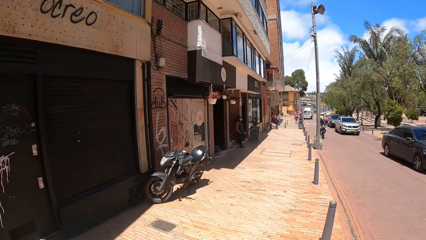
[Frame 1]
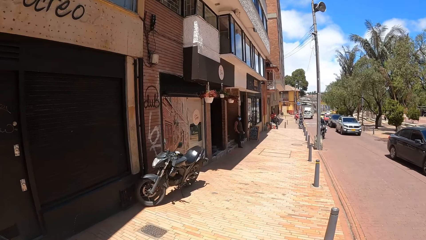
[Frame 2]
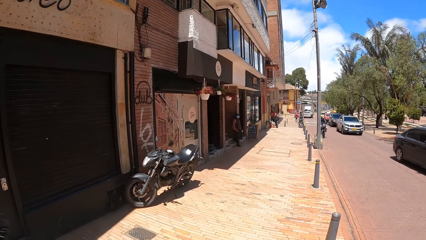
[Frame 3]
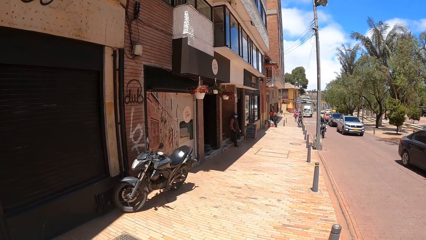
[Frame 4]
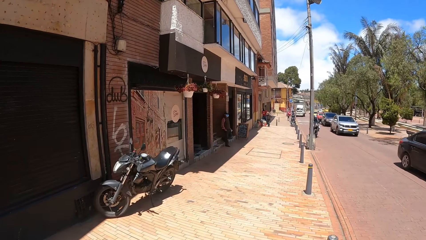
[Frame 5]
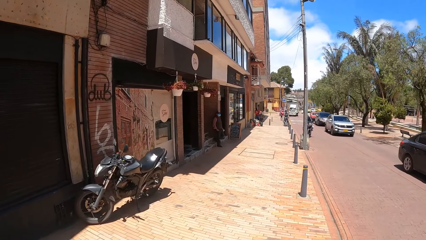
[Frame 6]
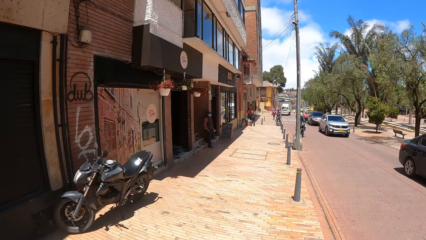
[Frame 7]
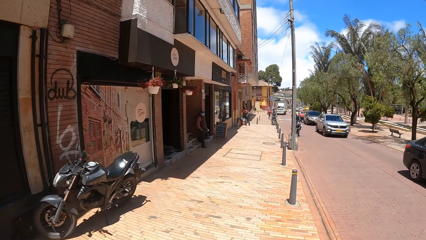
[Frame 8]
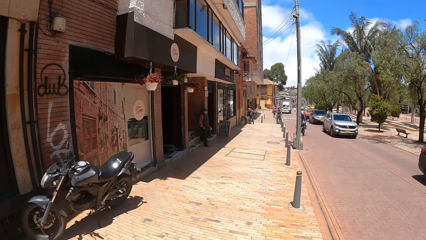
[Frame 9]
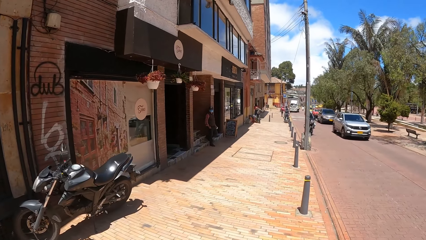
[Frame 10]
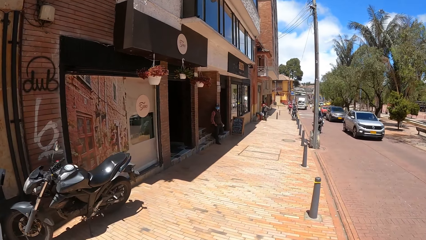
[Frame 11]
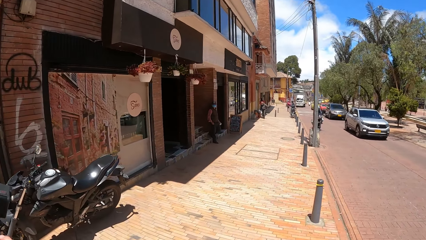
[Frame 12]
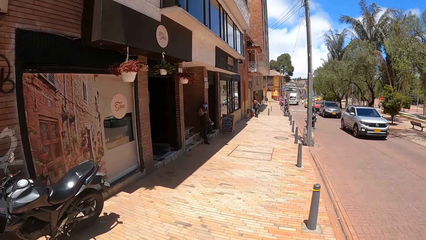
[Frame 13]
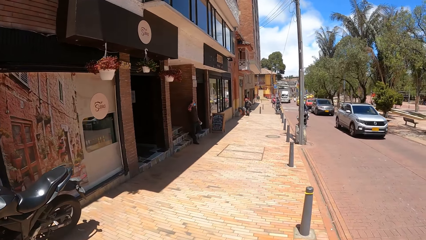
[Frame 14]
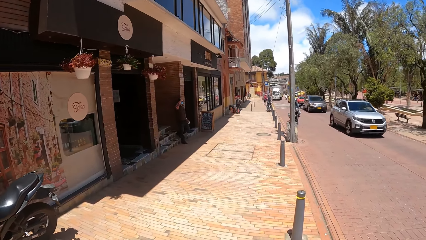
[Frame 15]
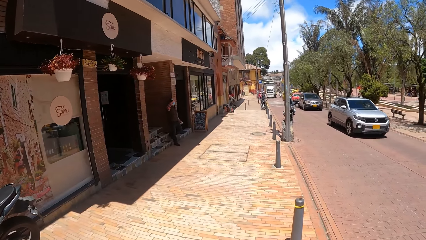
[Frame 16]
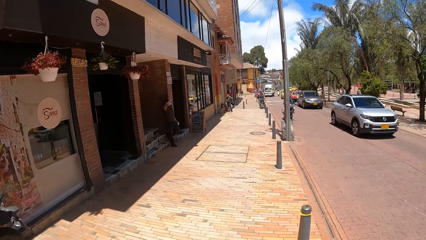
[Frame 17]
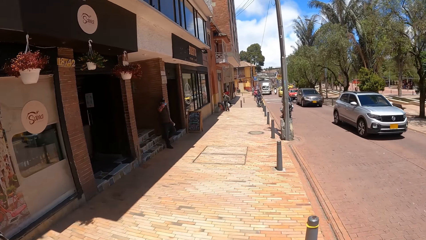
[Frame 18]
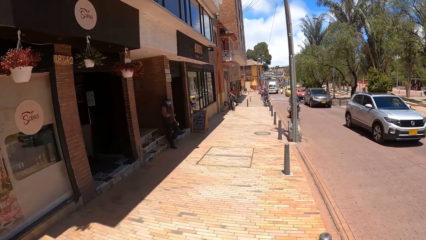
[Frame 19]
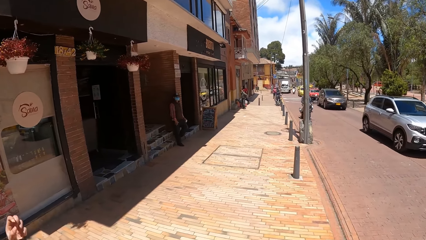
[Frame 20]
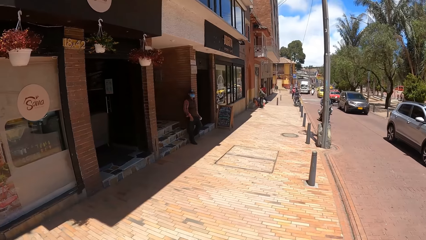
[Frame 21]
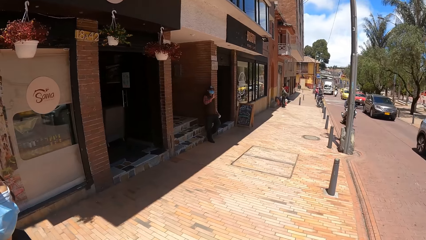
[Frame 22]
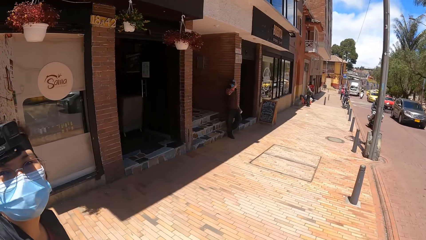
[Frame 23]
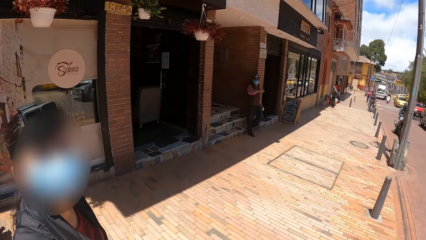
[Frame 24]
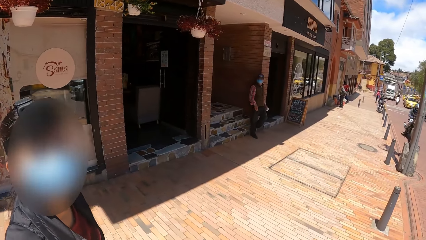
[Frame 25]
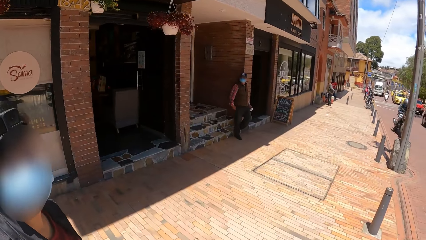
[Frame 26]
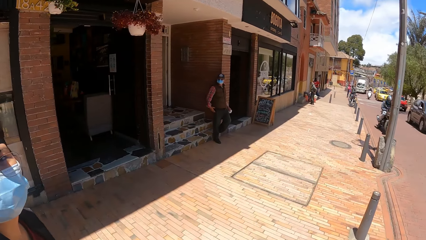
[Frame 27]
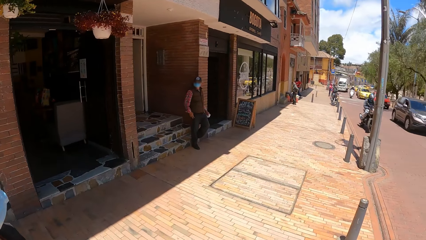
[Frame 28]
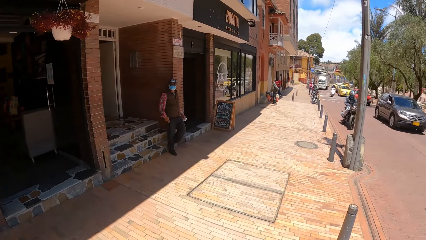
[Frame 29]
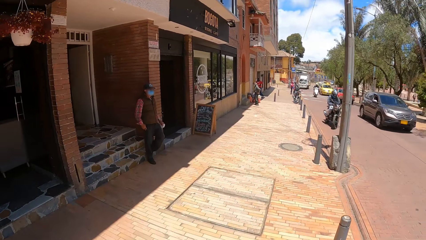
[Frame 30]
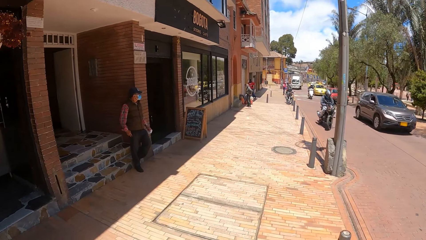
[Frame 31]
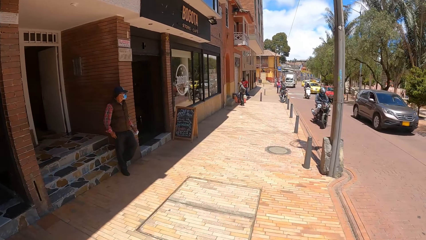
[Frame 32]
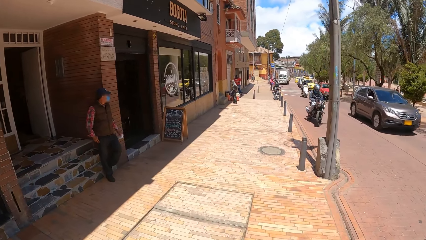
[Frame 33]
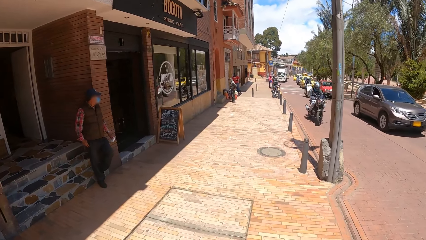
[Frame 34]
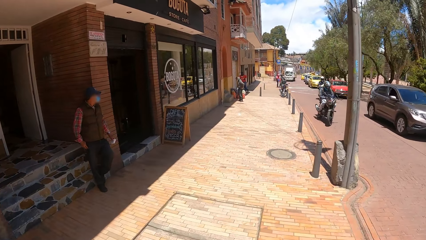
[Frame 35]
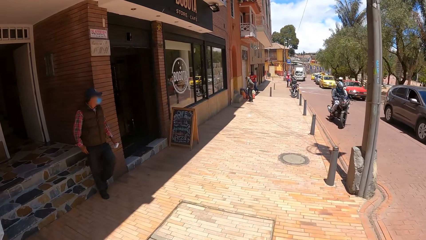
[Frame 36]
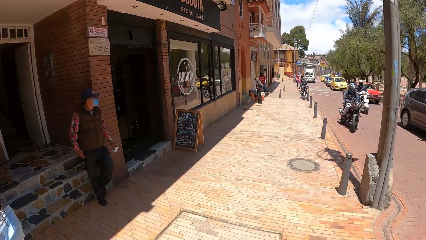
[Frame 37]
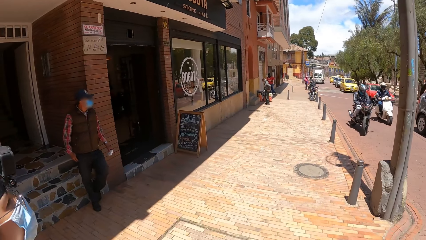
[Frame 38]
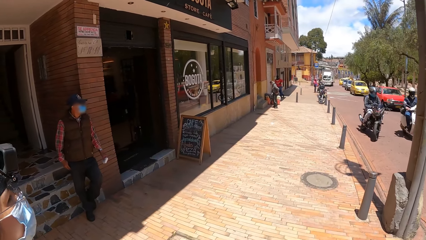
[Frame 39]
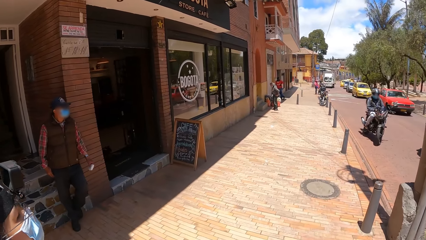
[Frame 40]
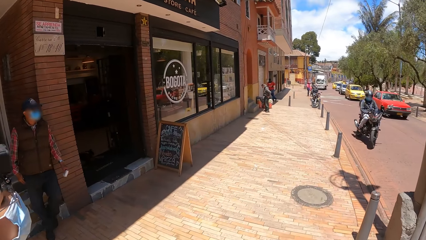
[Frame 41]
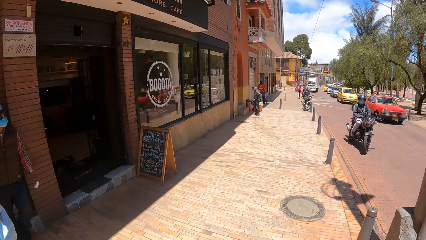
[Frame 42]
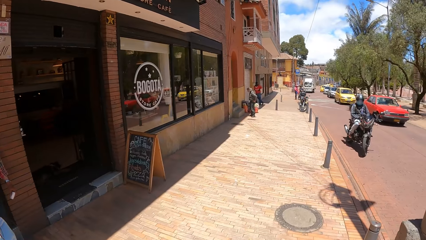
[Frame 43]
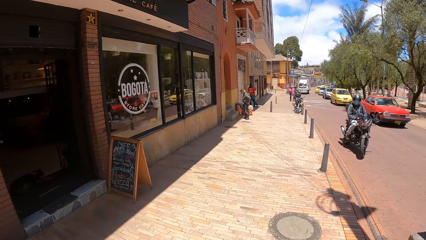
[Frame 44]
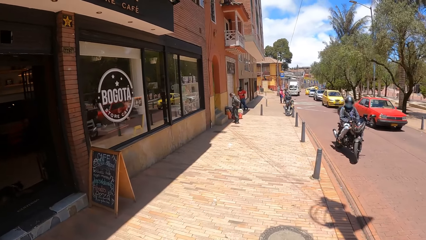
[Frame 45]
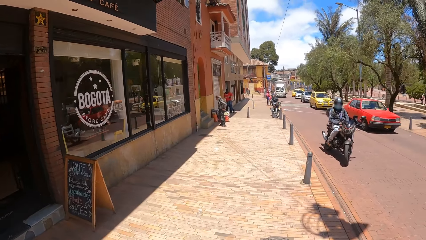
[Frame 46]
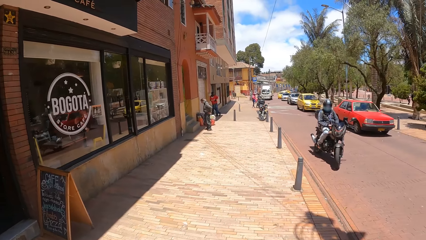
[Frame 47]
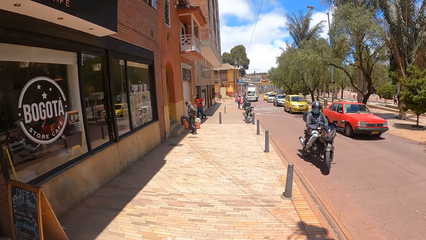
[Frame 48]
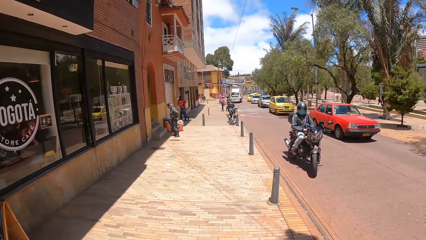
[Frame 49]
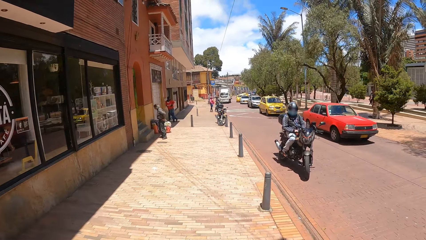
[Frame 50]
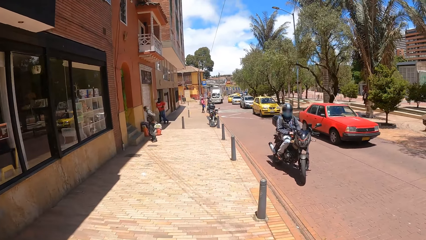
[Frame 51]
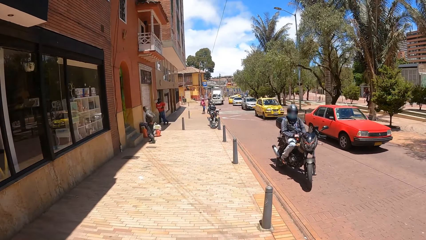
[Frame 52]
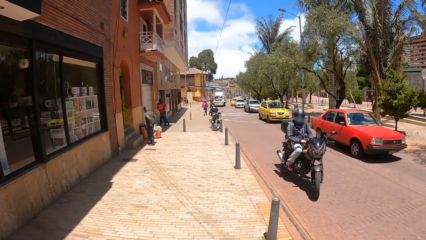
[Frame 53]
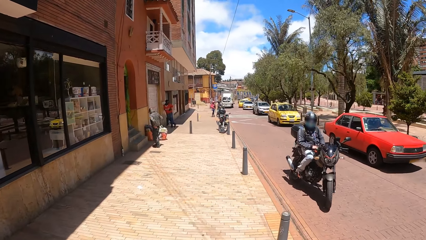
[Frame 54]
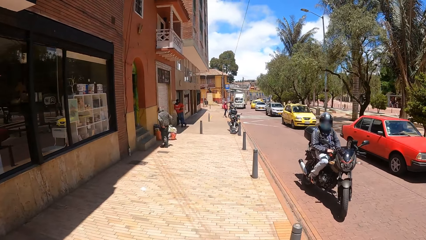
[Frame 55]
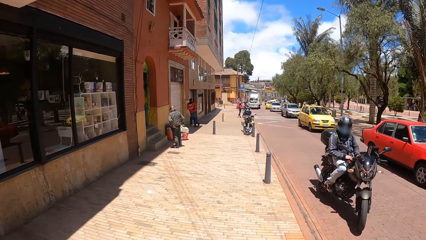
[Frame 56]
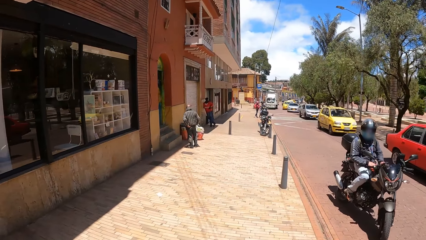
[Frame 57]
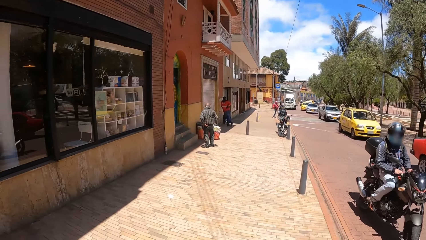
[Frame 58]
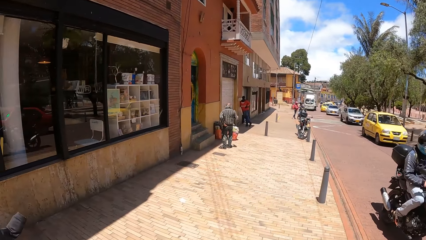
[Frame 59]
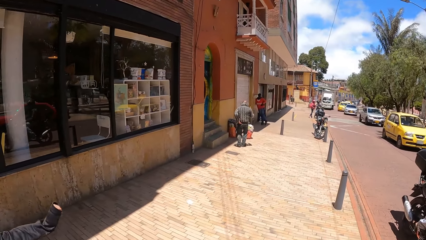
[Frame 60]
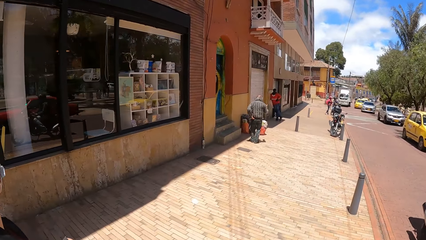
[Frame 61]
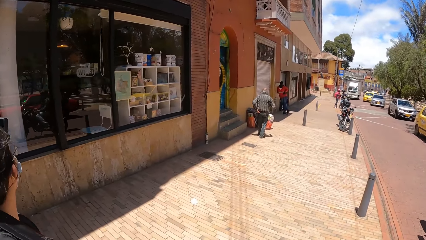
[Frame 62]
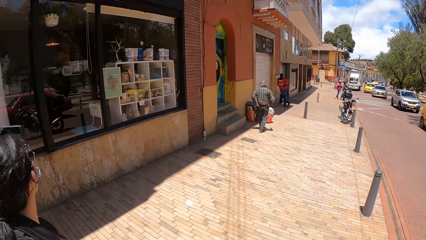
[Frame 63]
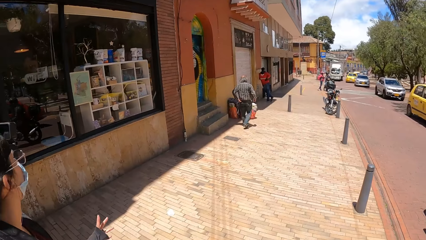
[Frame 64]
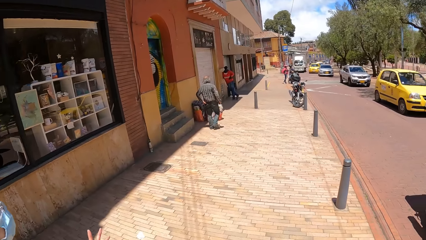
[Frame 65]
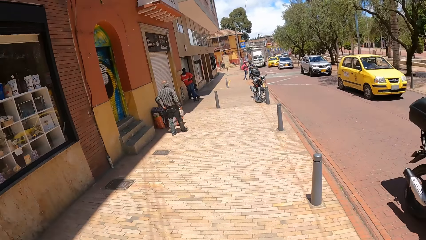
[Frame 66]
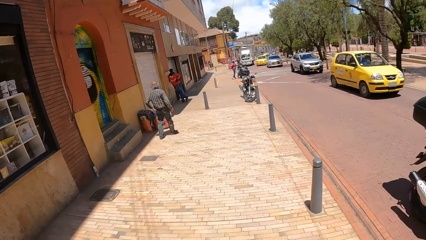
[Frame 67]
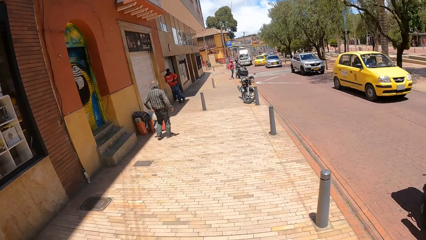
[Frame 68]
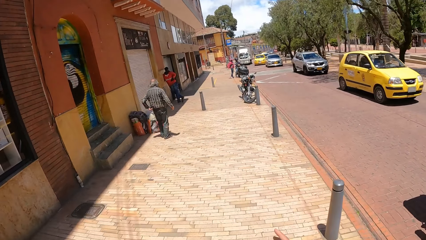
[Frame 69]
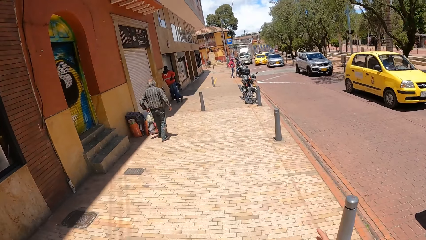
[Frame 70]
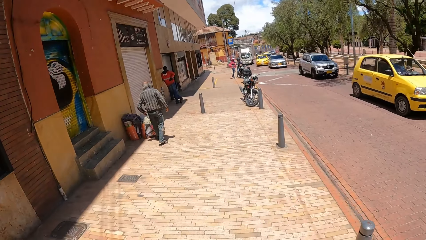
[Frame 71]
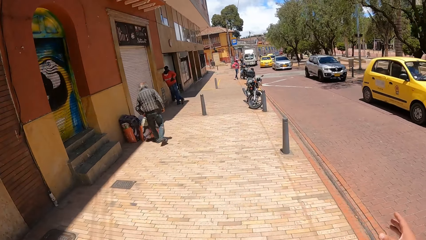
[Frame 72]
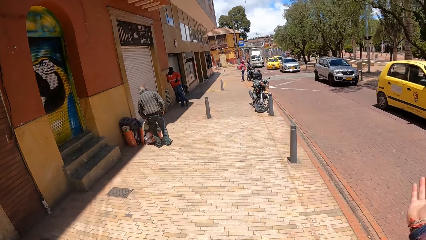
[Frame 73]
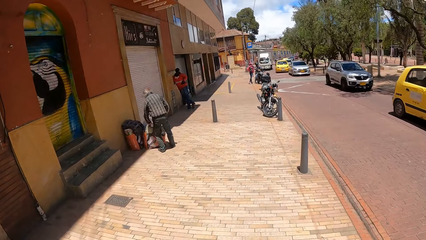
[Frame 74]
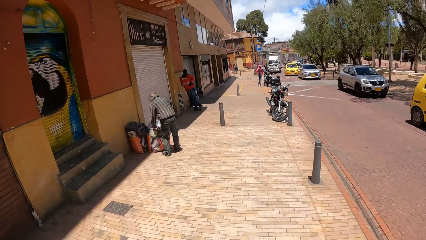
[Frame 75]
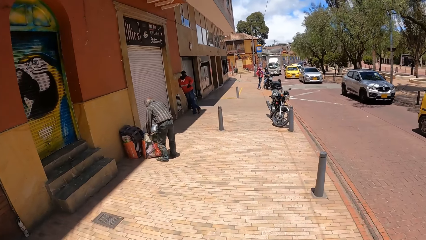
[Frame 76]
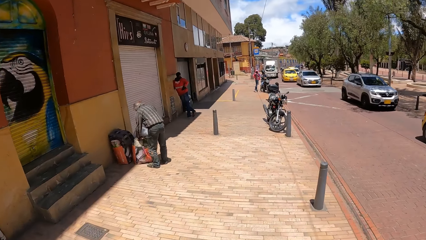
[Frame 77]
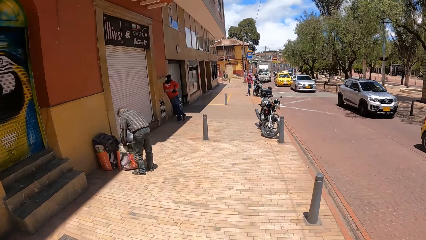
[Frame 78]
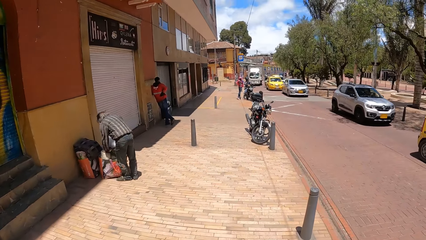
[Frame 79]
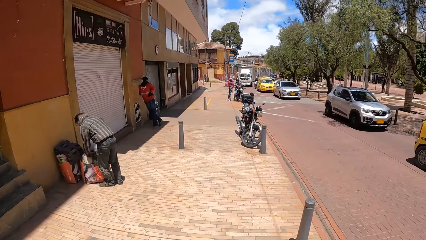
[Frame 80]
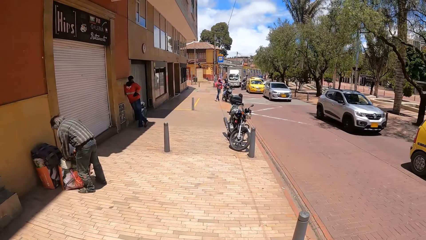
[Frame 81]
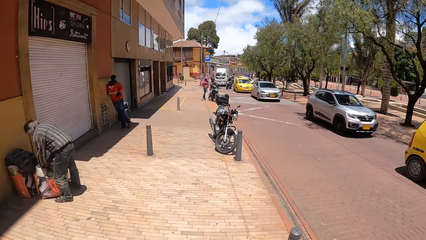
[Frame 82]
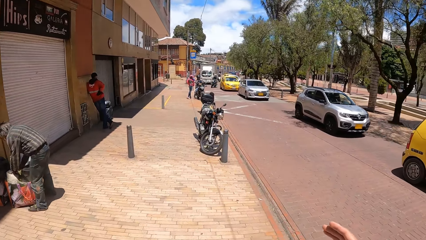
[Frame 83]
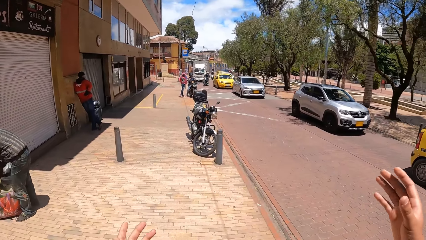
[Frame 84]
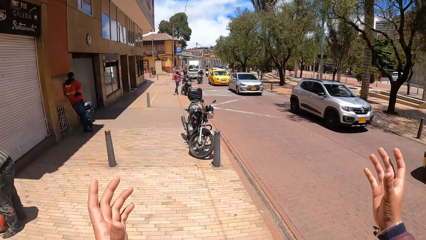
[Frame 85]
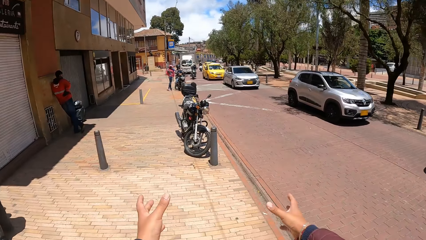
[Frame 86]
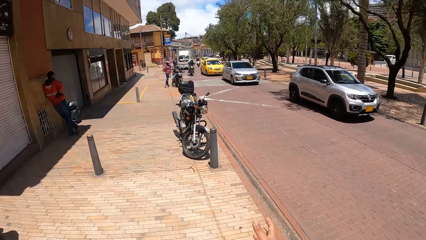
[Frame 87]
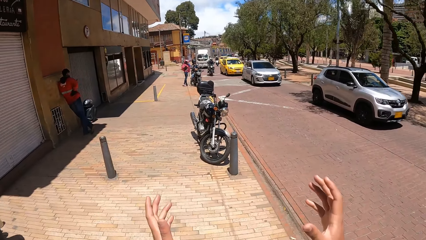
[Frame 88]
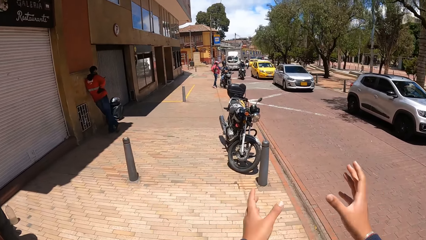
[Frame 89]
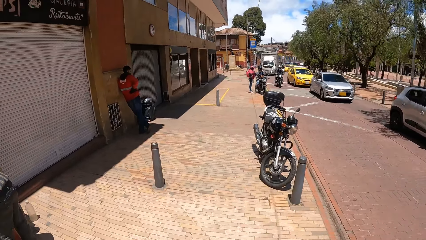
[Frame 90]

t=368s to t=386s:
The camera wearer looks left and converses with a woman. The woman converses with the camera wearer. The camera wearer walks. They look forward. They look left. They look forward. They converse with the woman.
